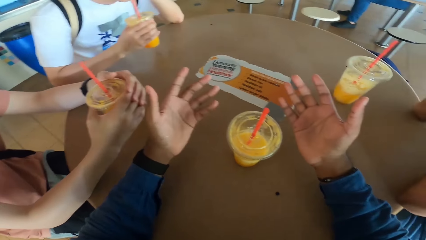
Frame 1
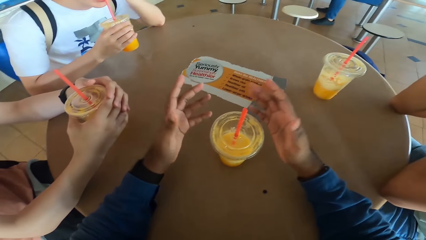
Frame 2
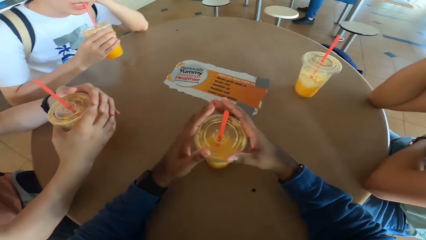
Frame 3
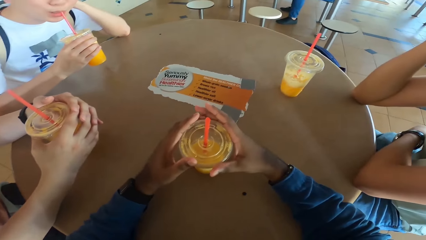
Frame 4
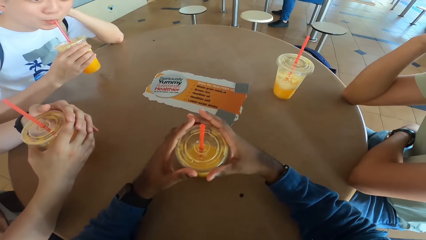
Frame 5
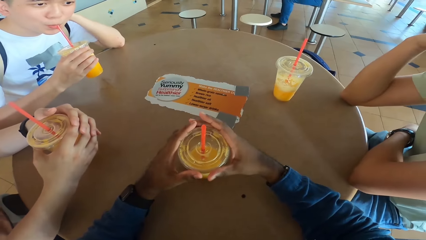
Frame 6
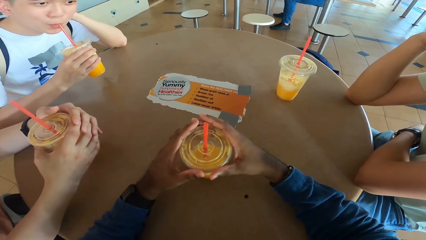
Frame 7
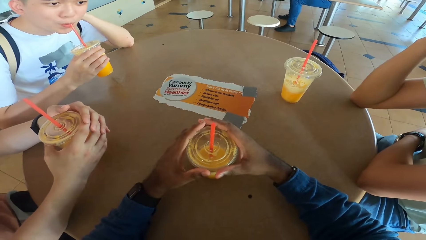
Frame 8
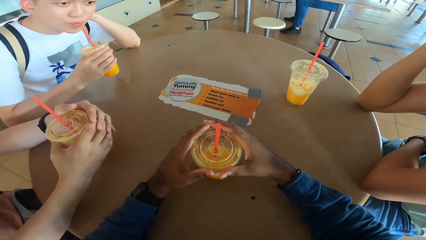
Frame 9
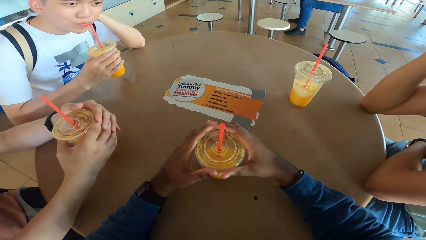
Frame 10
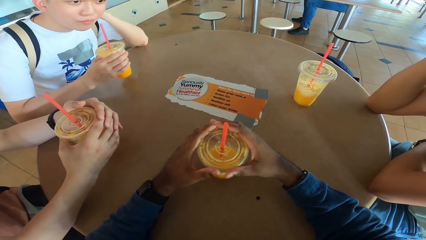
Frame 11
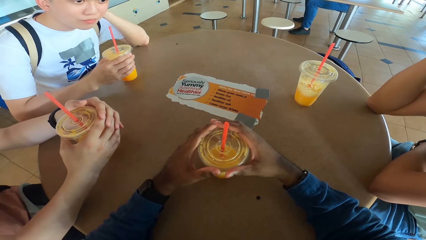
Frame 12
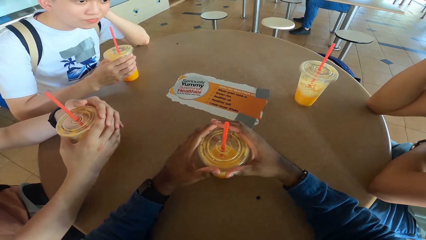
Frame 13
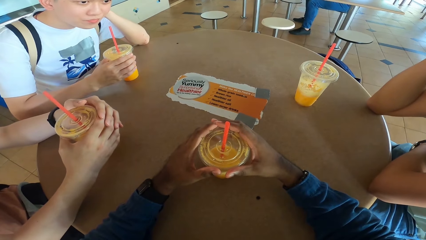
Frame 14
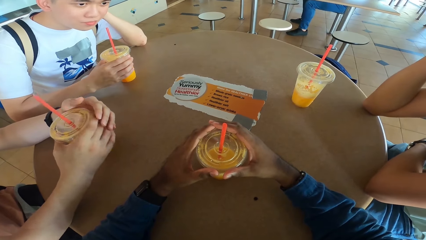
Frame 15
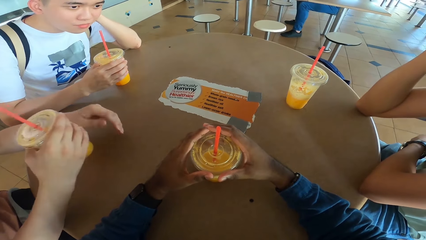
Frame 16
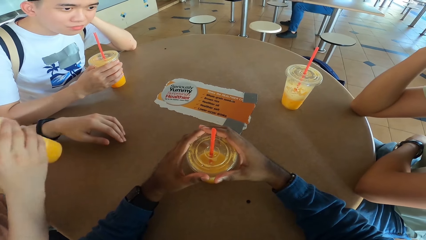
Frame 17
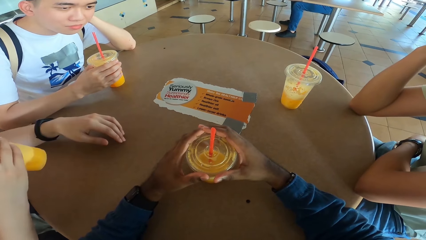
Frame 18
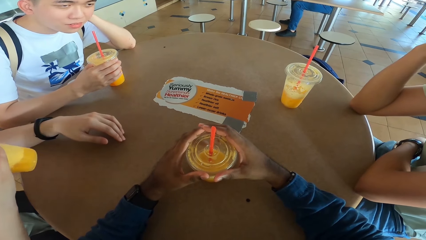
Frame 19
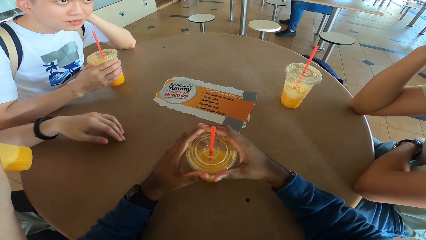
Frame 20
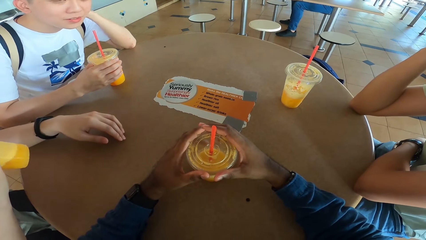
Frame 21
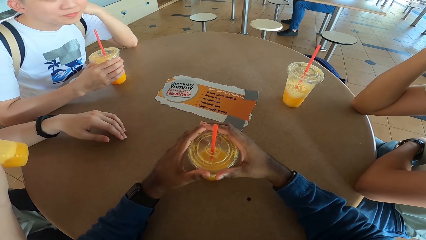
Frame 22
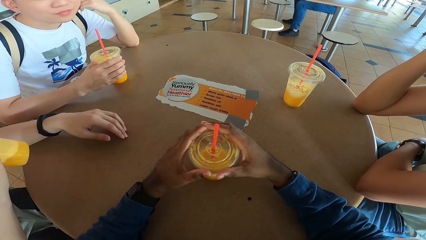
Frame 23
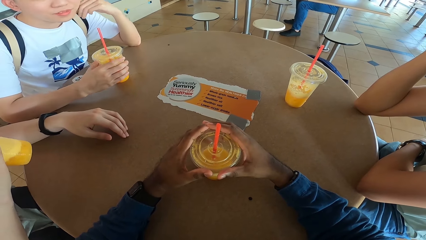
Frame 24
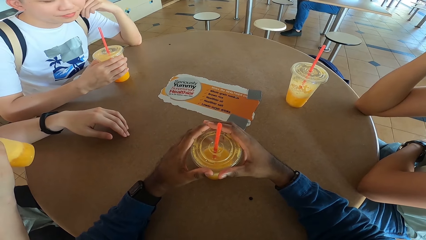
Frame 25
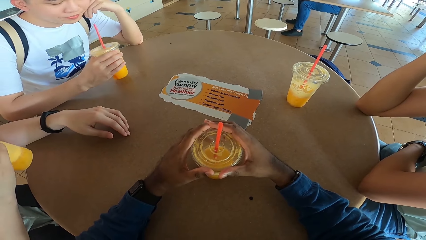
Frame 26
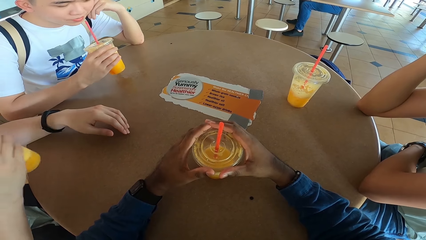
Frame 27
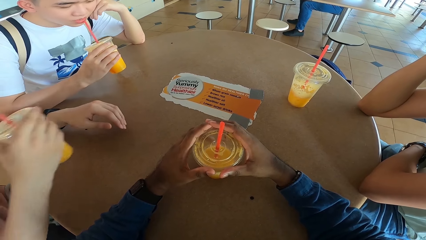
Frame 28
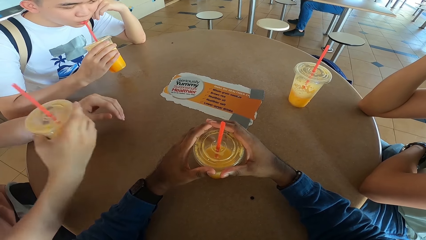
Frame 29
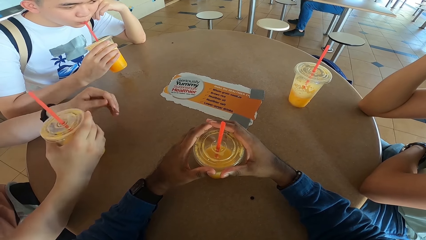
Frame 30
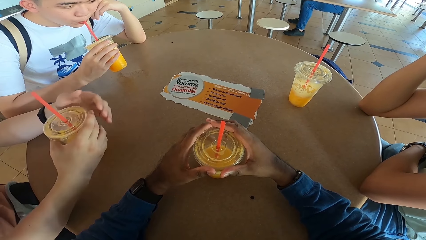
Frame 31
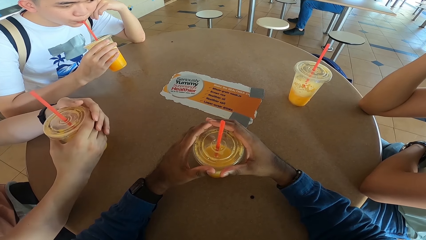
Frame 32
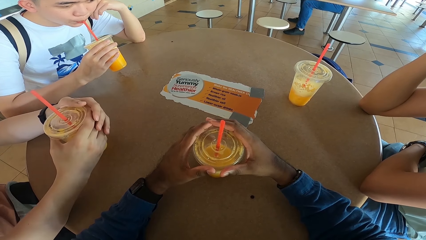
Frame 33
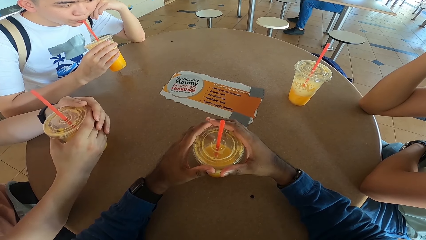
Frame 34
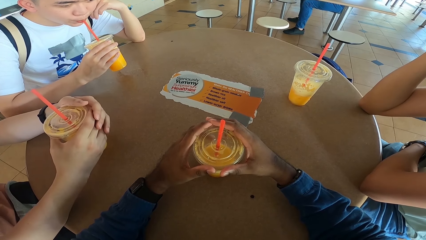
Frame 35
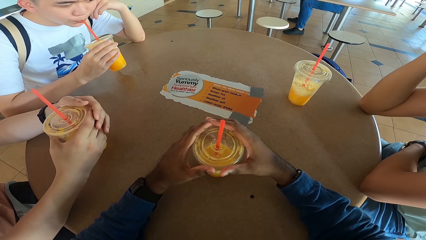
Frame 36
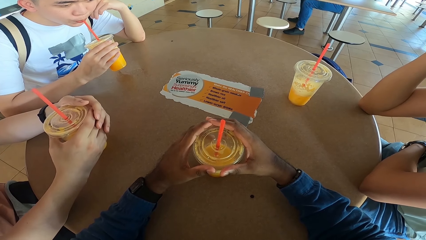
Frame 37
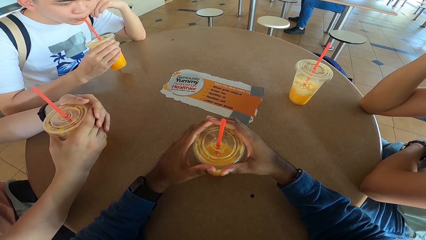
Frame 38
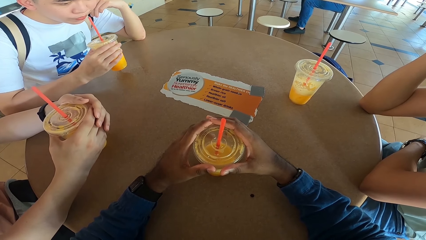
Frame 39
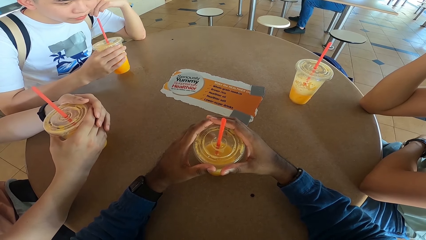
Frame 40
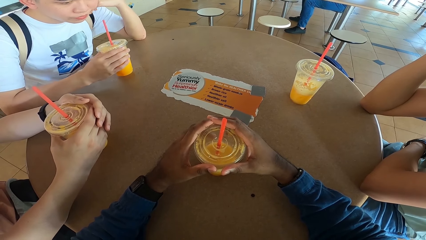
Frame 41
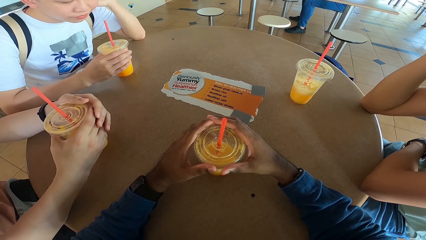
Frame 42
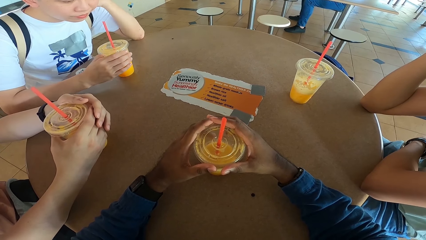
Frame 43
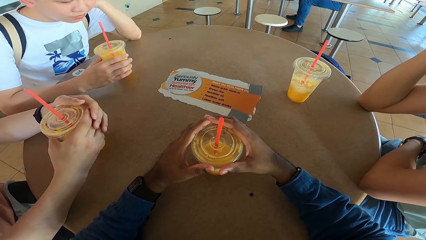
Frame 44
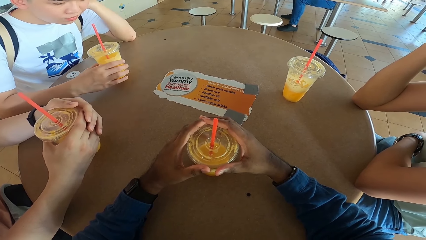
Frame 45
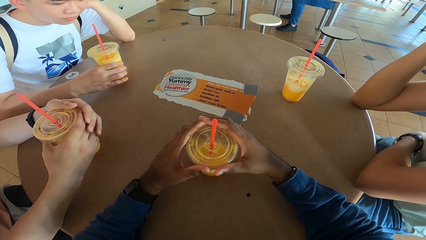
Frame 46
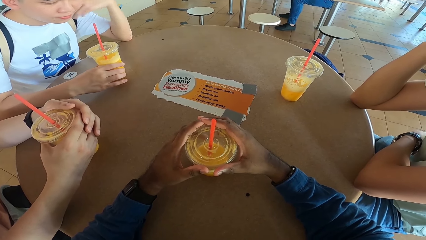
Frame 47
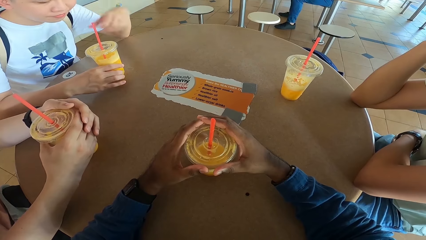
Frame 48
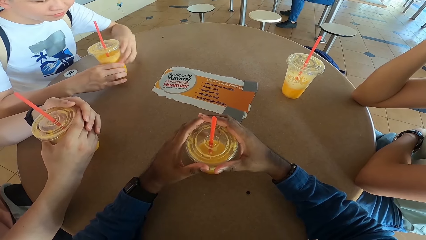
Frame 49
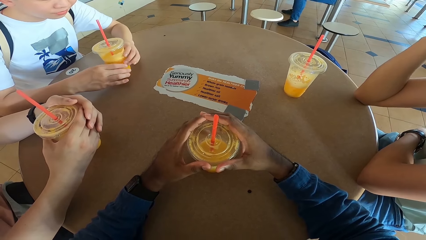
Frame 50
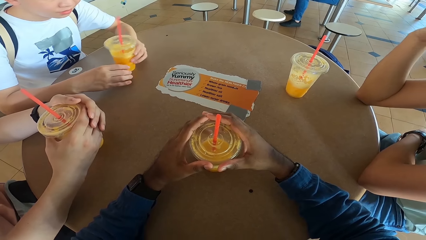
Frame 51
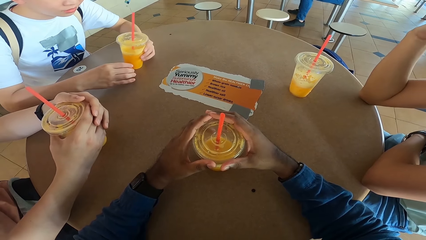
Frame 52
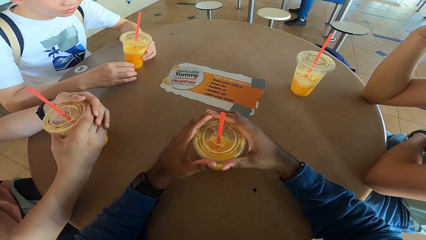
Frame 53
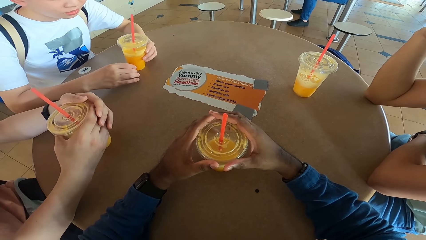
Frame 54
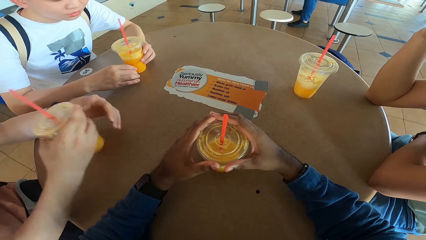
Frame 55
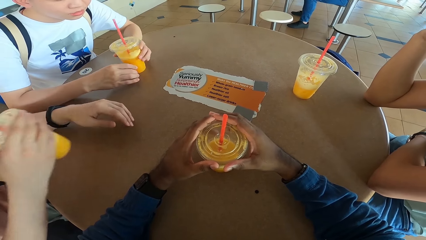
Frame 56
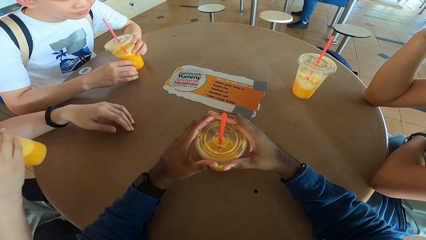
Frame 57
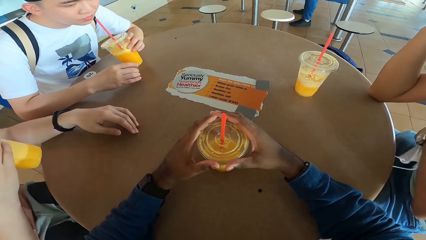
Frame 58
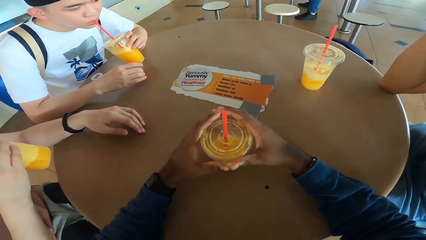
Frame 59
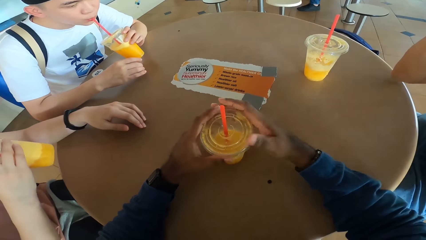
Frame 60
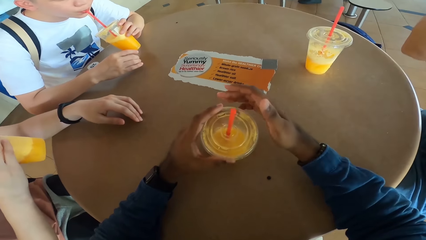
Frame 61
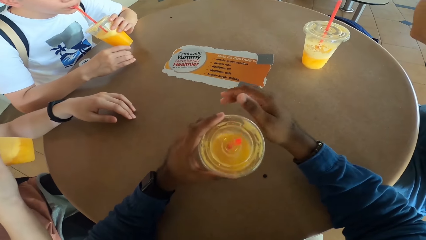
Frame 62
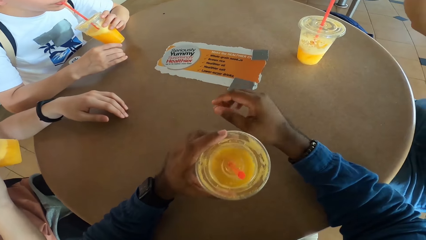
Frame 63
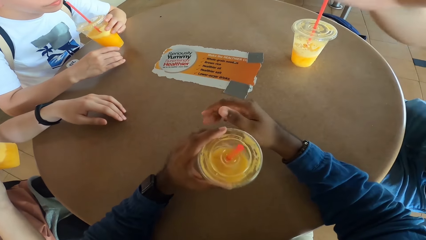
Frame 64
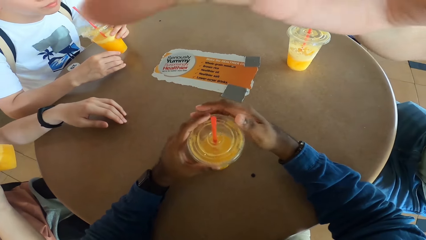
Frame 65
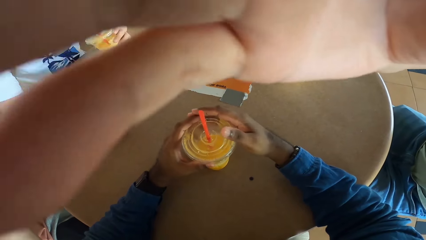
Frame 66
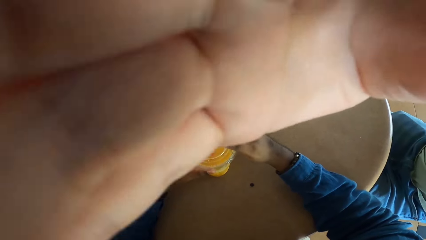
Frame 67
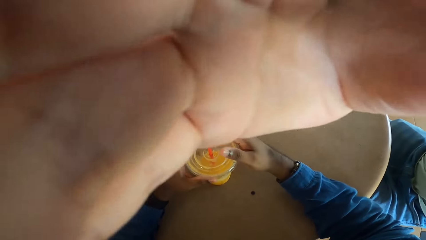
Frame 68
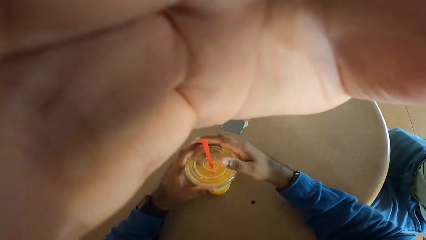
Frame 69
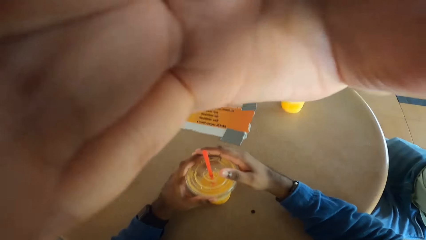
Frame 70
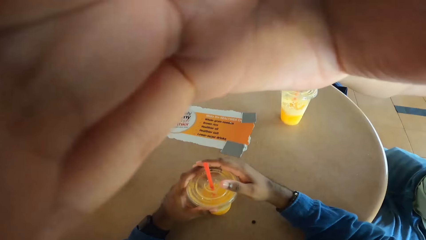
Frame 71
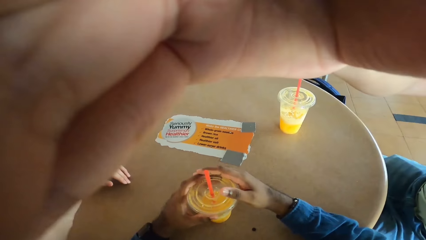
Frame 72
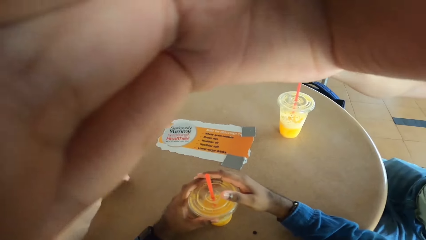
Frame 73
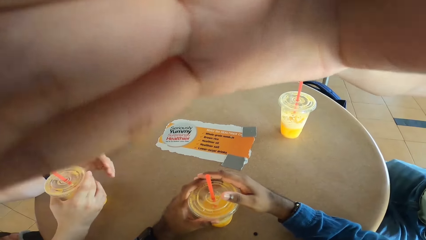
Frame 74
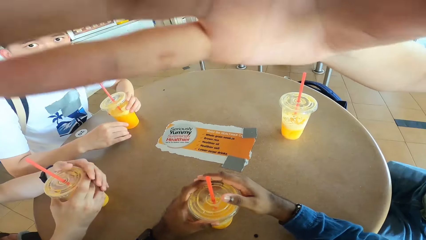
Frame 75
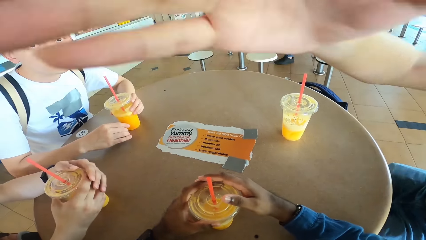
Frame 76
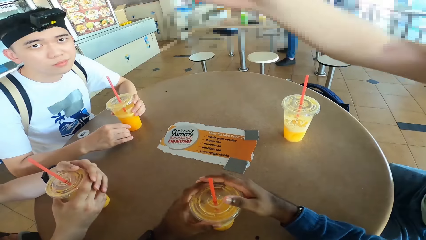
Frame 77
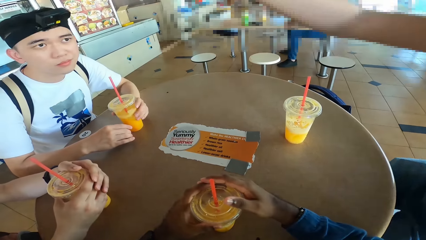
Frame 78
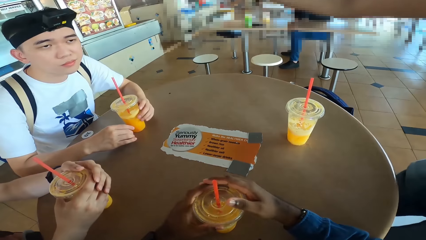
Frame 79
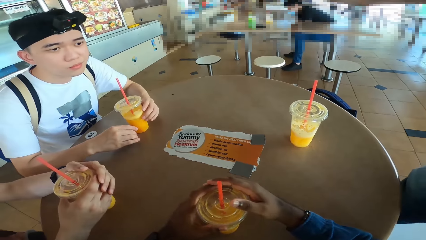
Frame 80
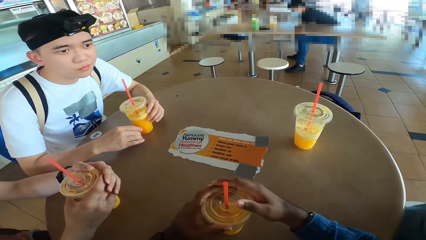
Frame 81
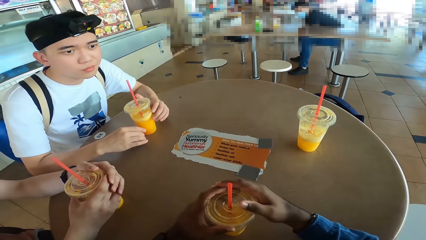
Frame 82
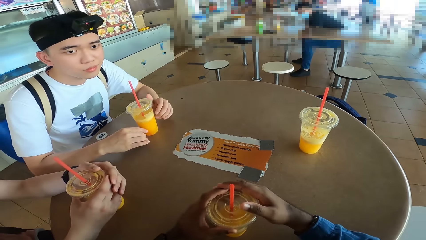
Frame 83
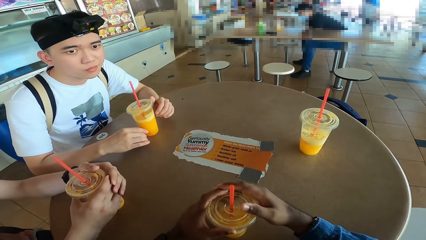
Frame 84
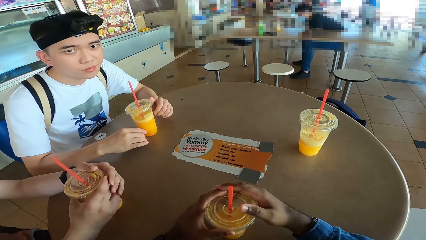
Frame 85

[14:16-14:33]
A man puts a drink at the table. Another man takes a drink. The other man sips from his drink. The other man puts the drink at the table. The first man takes the drink. The first man puts the drink at the table. The other man takes the drink. The other man puts the drink at the table. The first man takes the drink. The other man takes the drink. Another man adjusts the camera wearer's camera.
